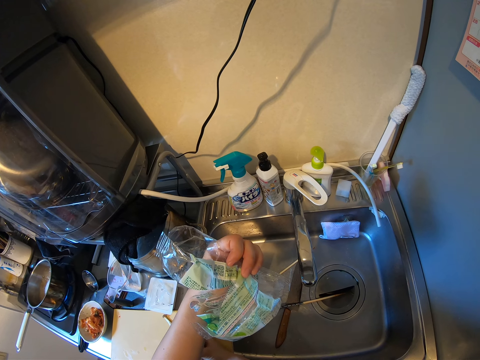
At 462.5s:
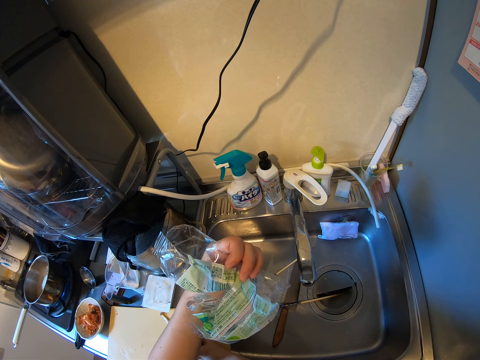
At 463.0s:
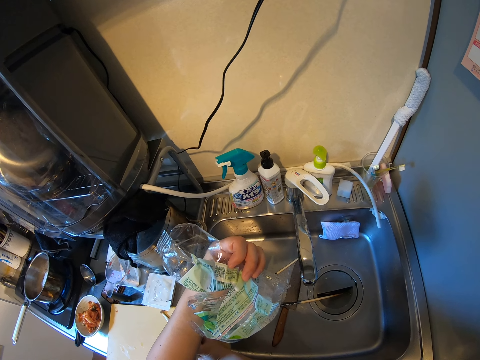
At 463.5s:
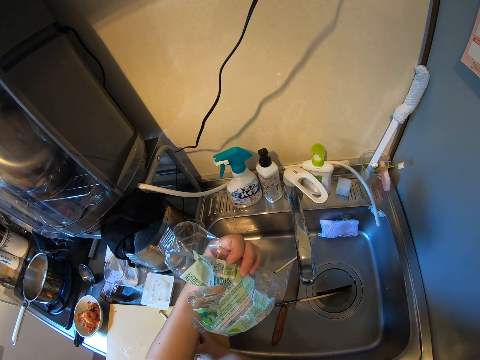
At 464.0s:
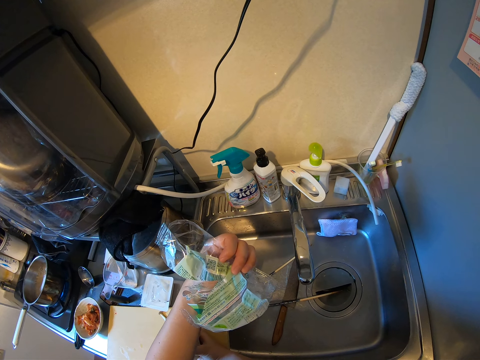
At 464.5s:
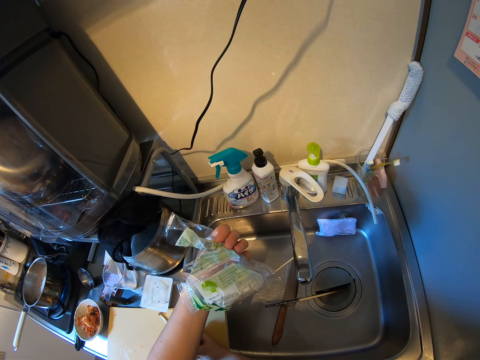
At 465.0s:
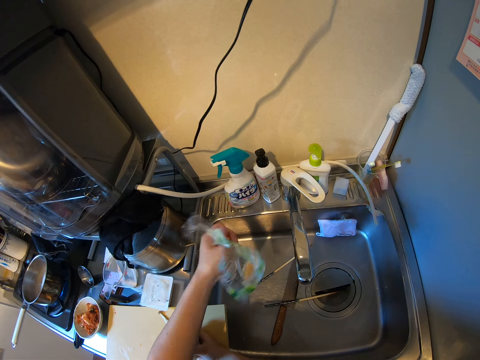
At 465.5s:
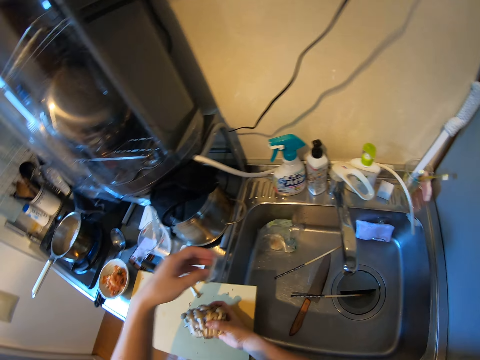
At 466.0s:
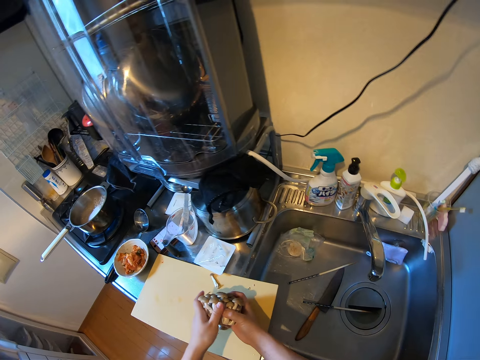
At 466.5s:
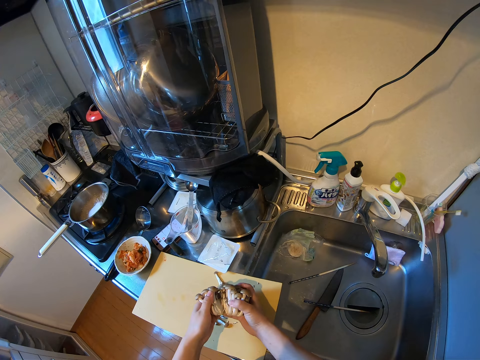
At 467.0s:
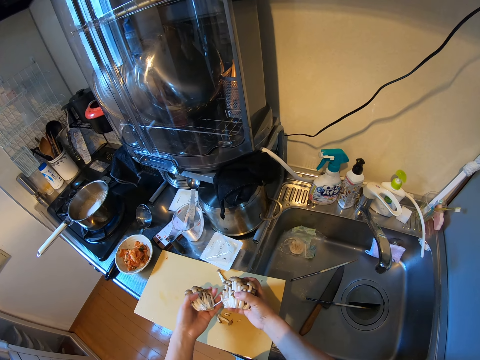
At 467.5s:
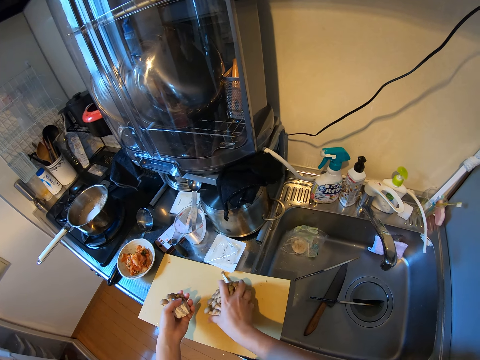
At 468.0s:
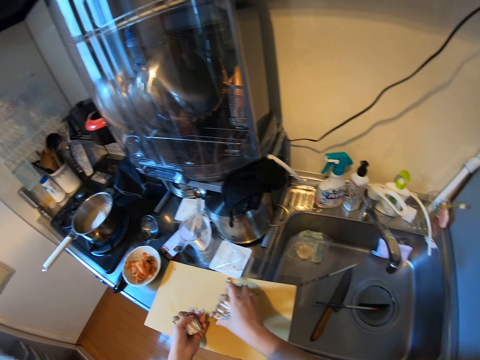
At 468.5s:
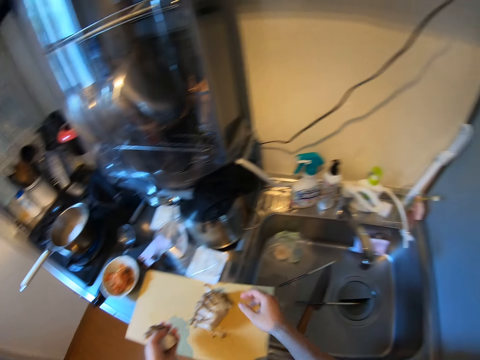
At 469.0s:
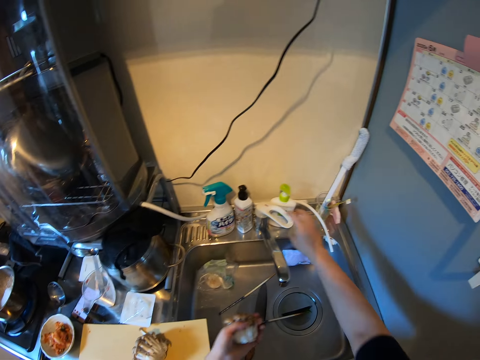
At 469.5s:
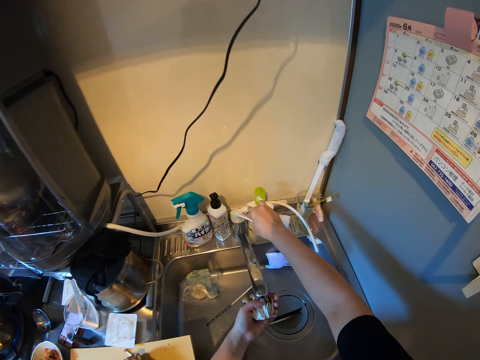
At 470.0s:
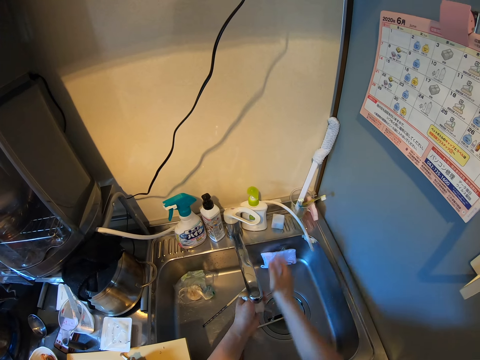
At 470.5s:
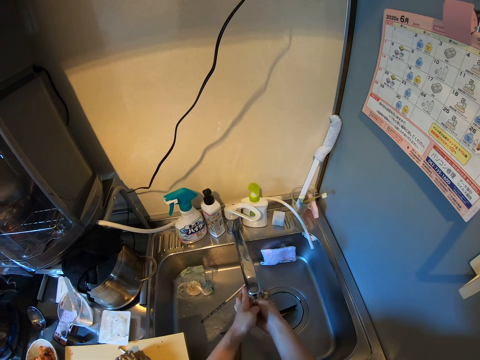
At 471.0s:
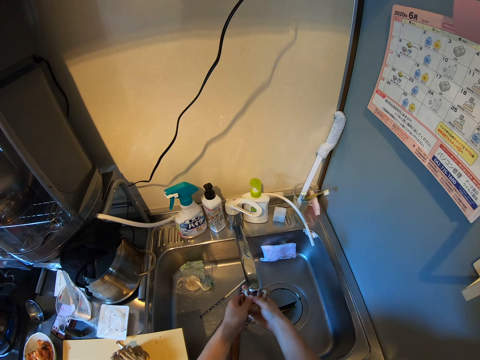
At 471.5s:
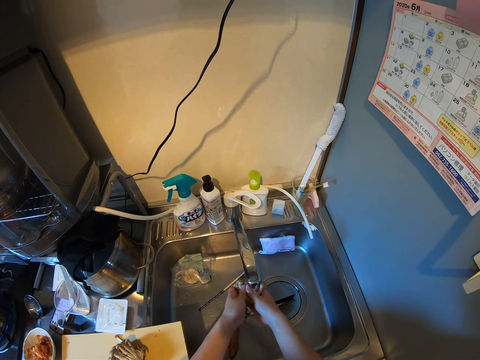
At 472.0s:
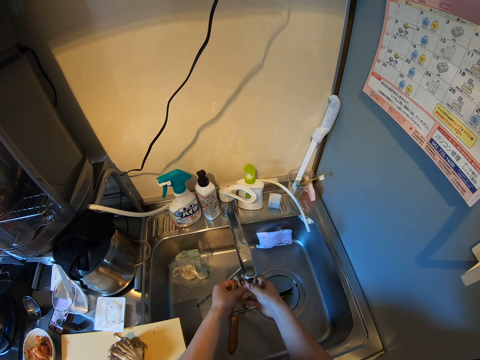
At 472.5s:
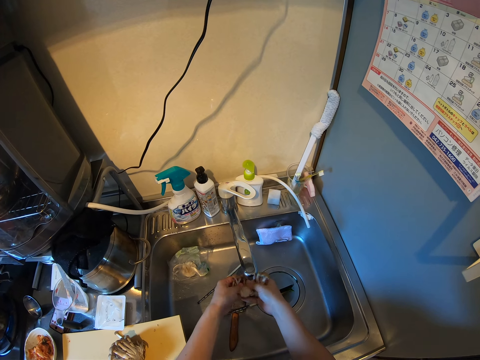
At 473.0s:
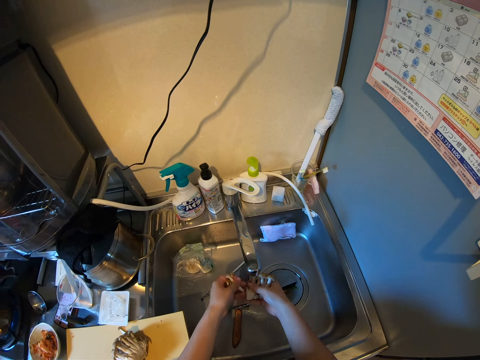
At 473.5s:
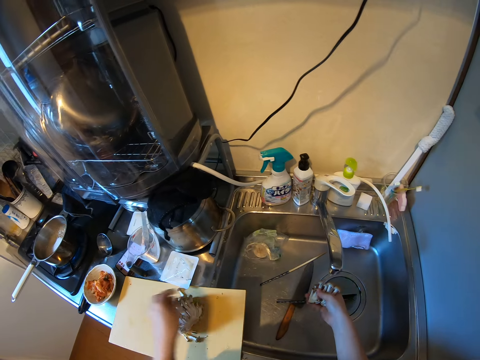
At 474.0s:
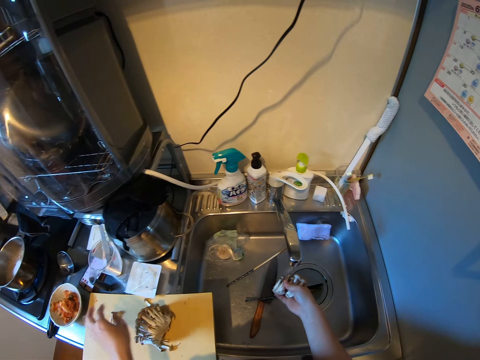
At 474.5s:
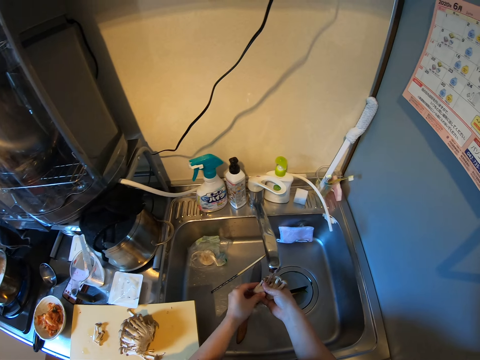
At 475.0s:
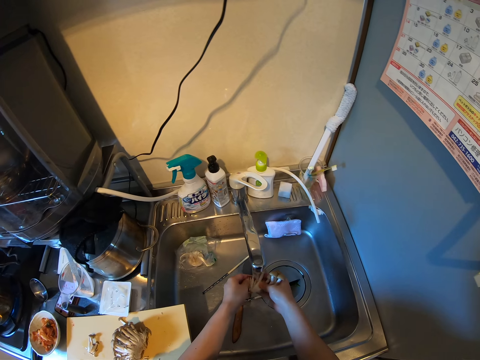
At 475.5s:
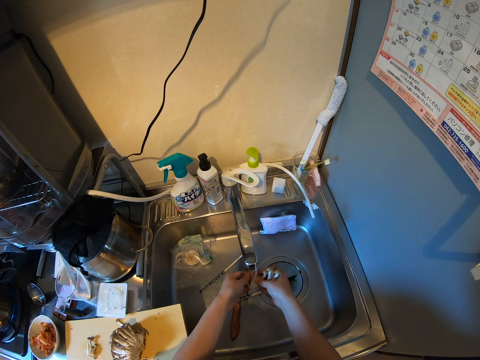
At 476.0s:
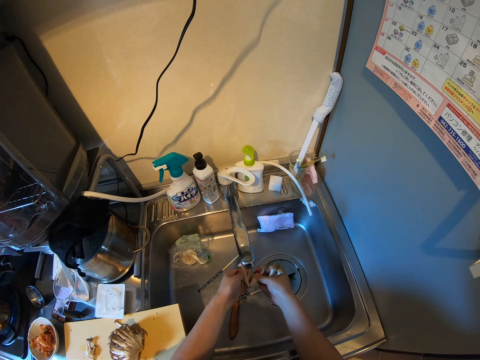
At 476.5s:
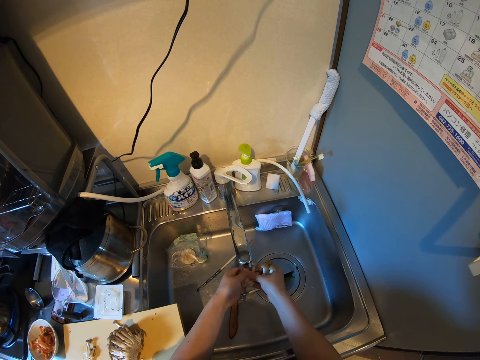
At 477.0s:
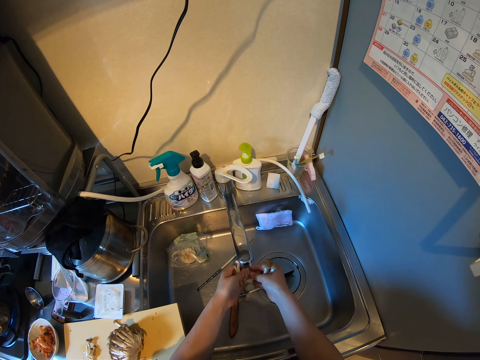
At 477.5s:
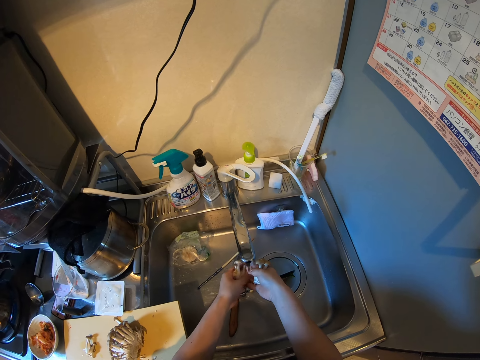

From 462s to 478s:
The camera wearer drops the wrapper in the sink. They pick up the mushrooms, tear the mushrooms and drop a part of the mushrooms on the chopping board. They turn on the tap and rinse the mushrooms with water. They pluck the mushroom, drop the piece of mushroom and pluck the mushroom.

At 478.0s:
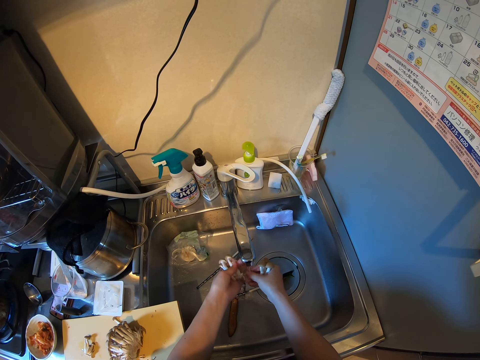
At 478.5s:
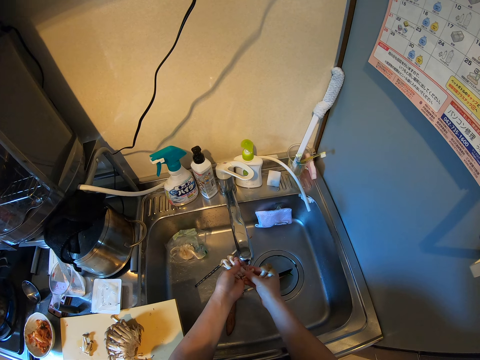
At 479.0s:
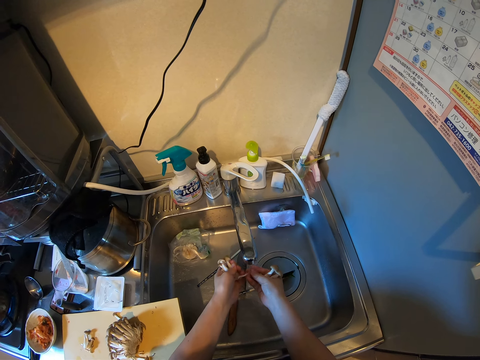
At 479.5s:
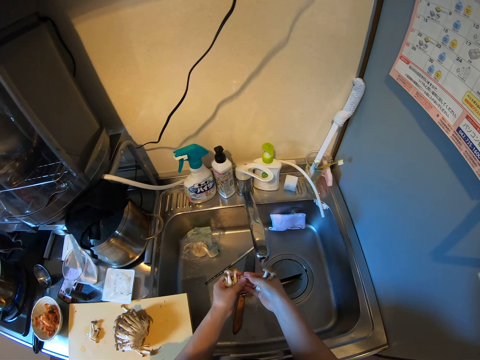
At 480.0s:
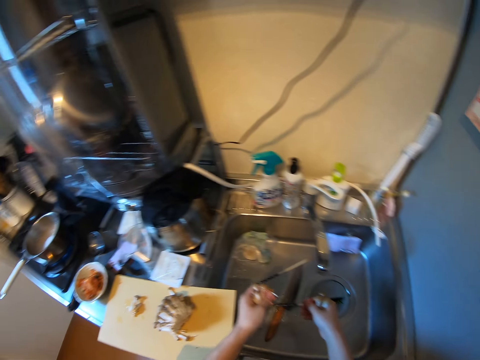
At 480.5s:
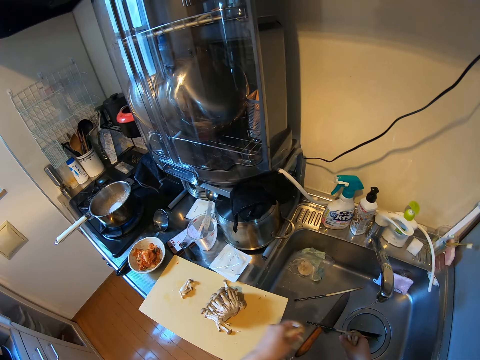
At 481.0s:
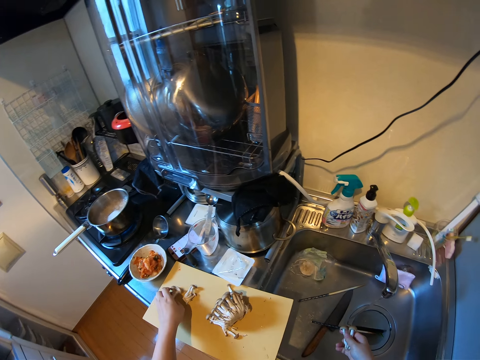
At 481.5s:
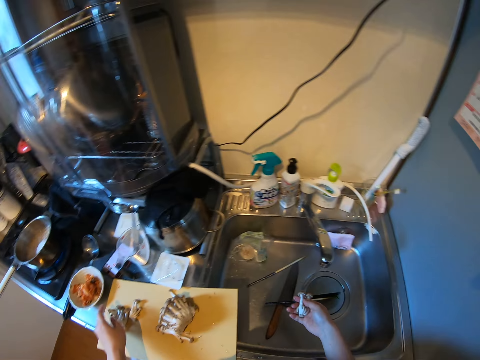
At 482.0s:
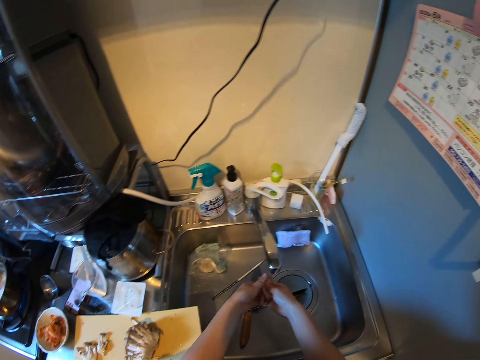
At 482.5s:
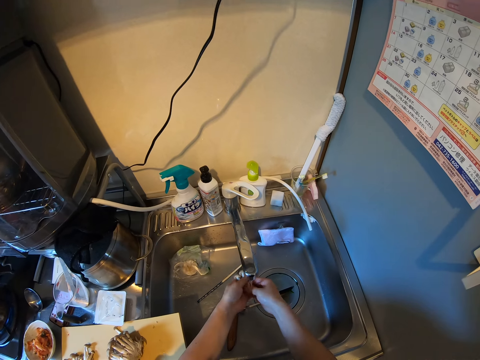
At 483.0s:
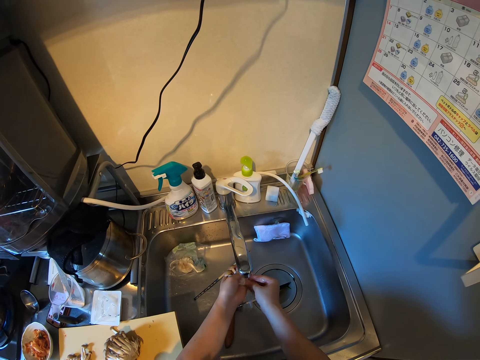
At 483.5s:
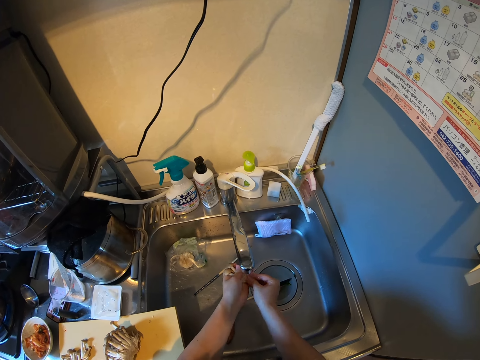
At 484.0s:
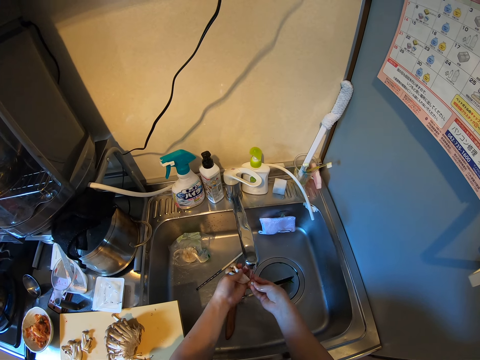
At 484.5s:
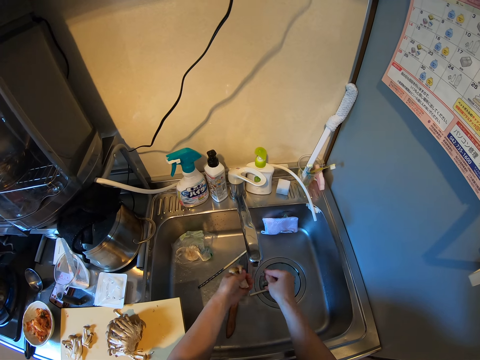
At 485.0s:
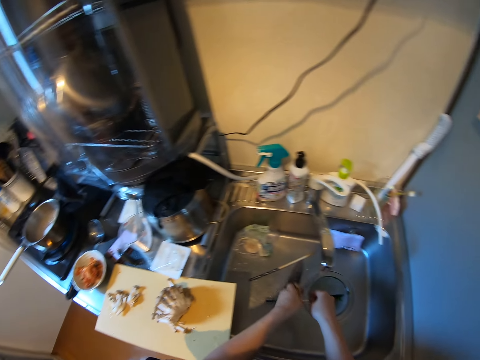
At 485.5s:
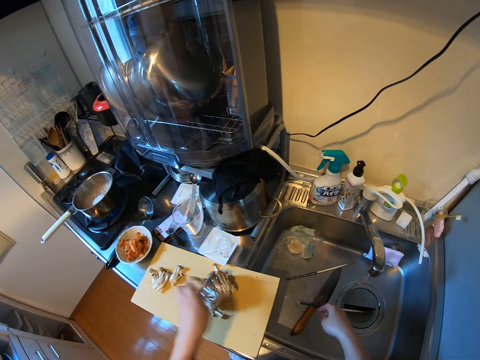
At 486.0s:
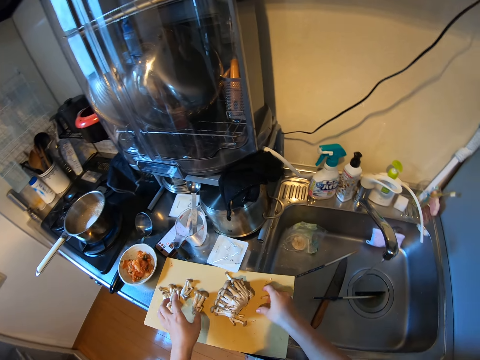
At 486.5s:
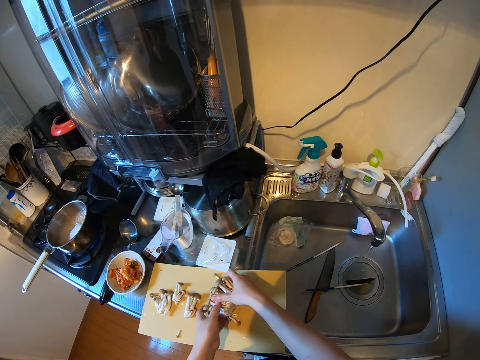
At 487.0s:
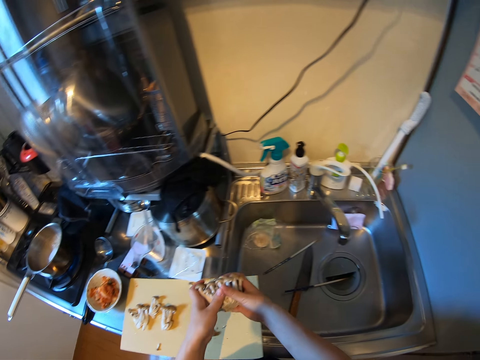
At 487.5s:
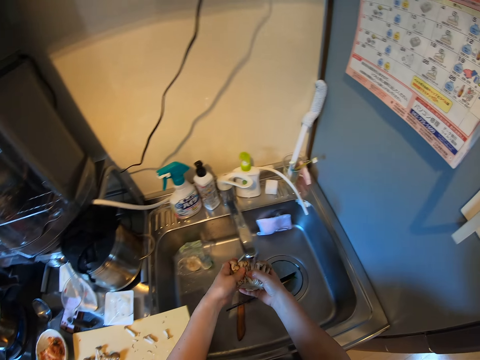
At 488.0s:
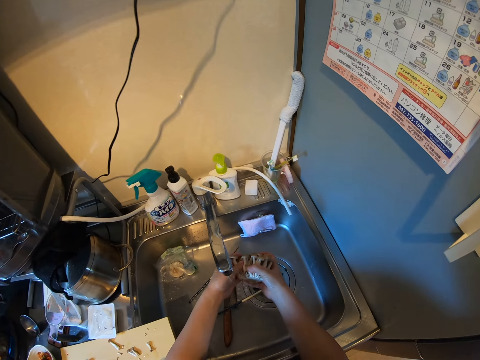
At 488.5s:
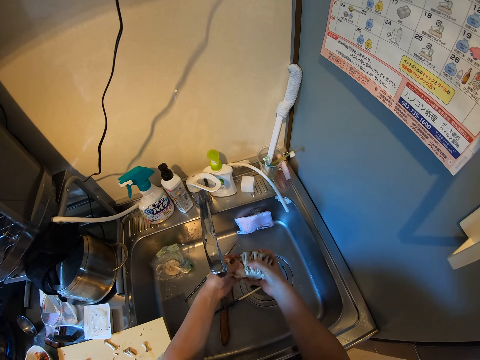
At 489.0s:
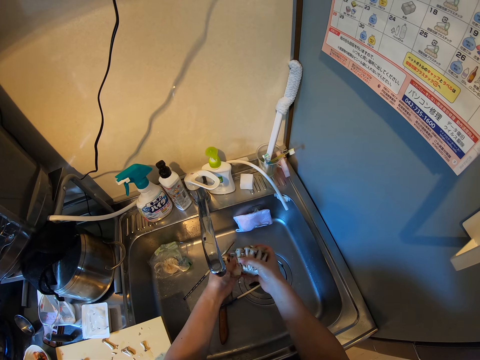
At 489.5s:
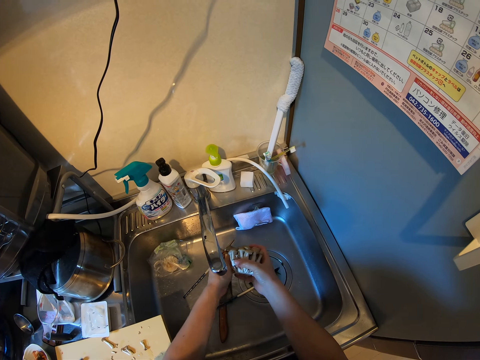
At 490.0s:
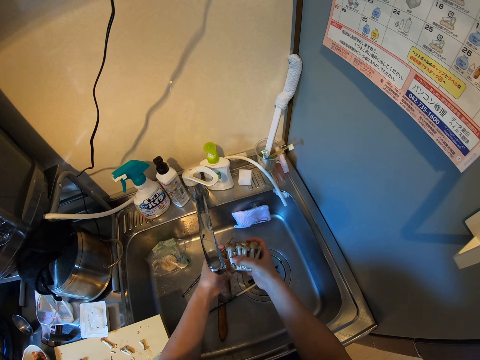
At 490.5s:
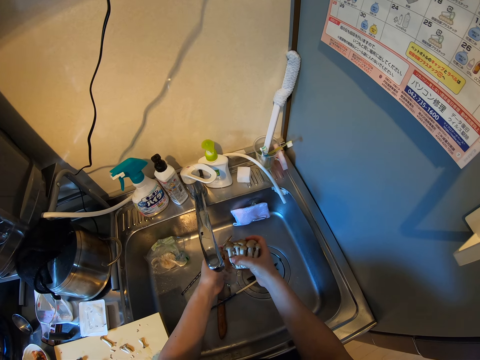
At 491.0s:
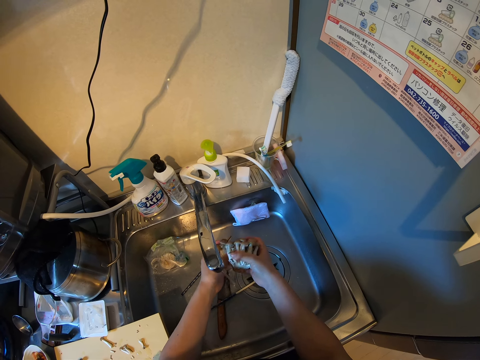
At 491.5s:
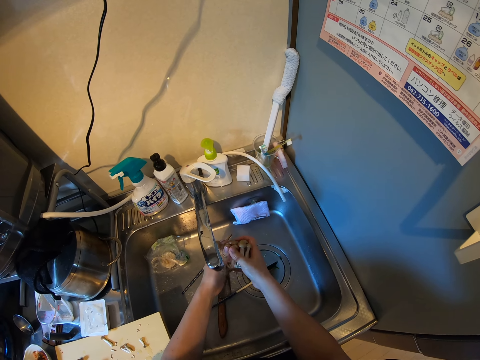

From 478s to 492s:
The camera wearer removes the unwanted part of the mushroom and drops the mushrooms on the chopping board. They rinse the mushrooms with water. They remove the unwanted part of the mushroom and drop the mushrooms on the chopping board. They pick up the other part of the mushrooms from the chopping board and rinse the mushrooms with water.
